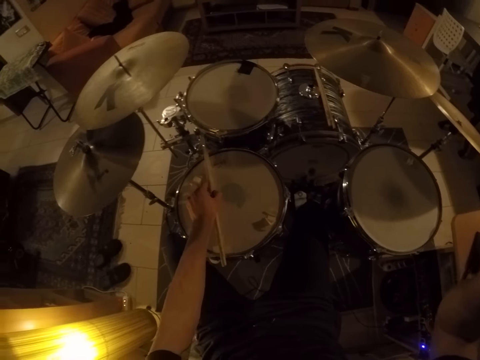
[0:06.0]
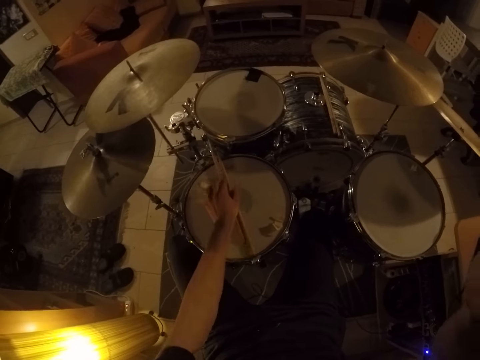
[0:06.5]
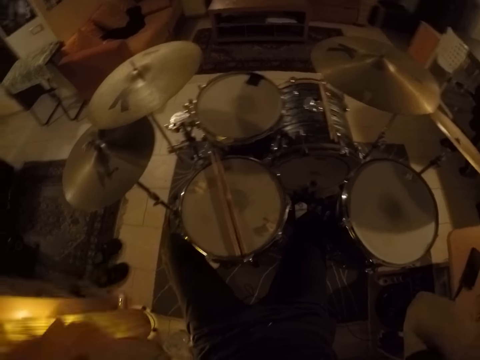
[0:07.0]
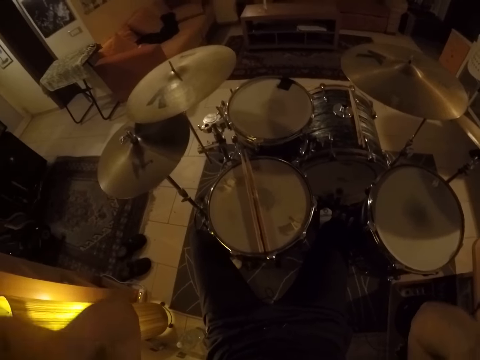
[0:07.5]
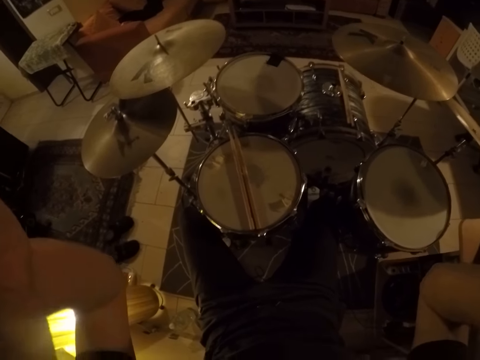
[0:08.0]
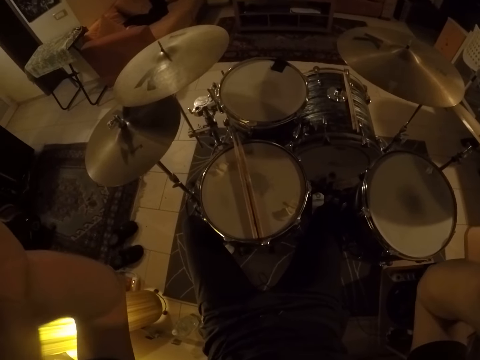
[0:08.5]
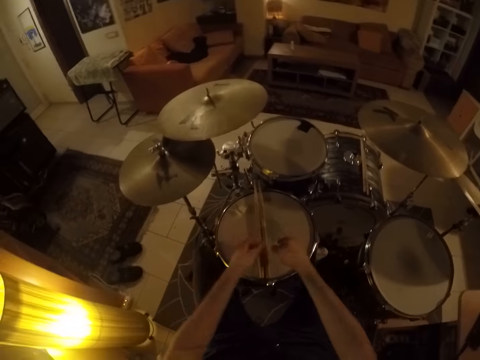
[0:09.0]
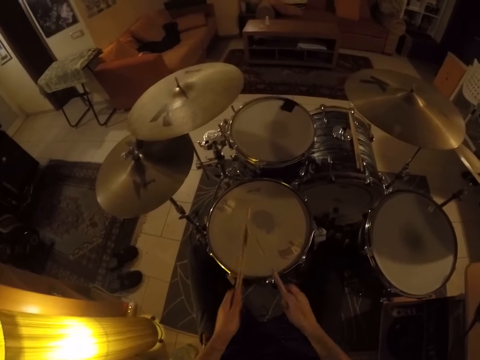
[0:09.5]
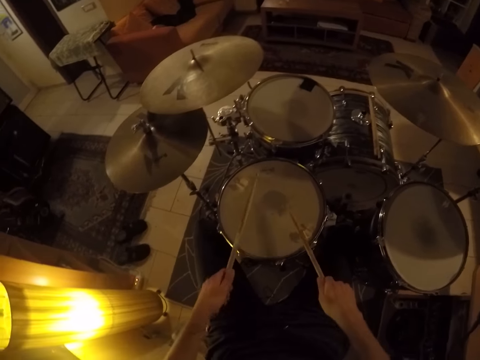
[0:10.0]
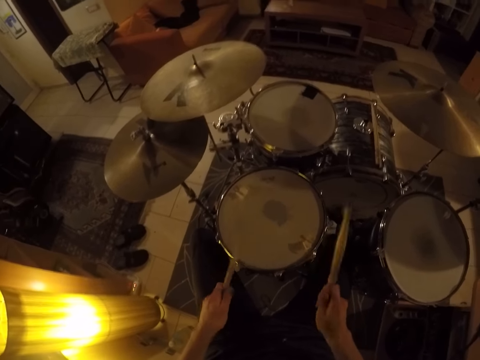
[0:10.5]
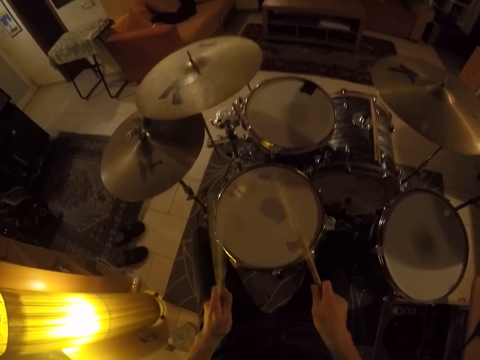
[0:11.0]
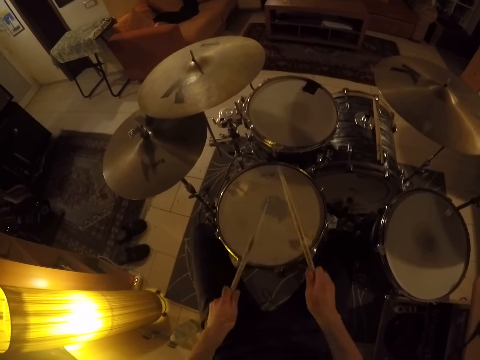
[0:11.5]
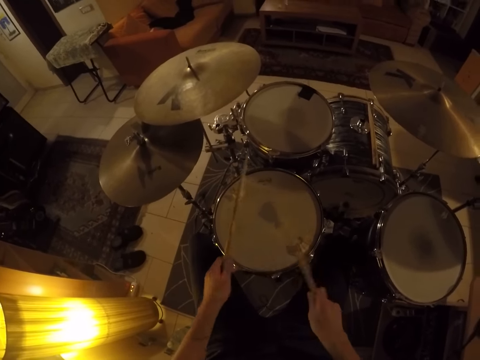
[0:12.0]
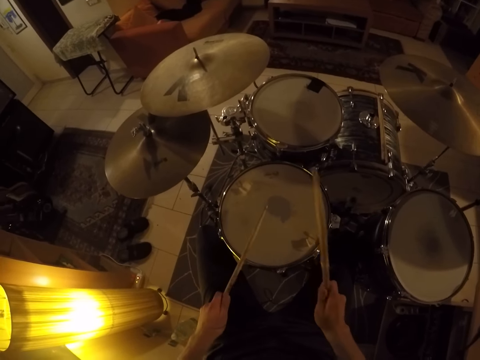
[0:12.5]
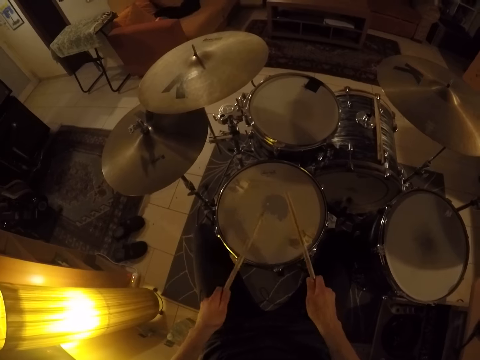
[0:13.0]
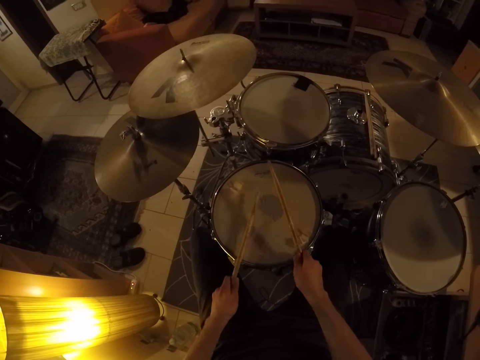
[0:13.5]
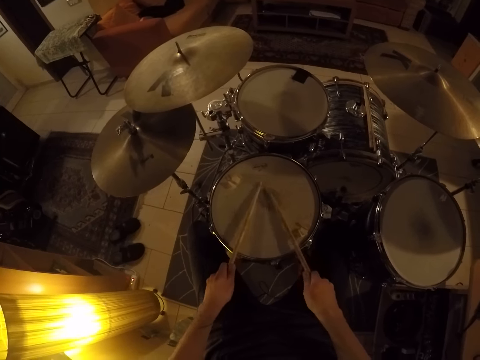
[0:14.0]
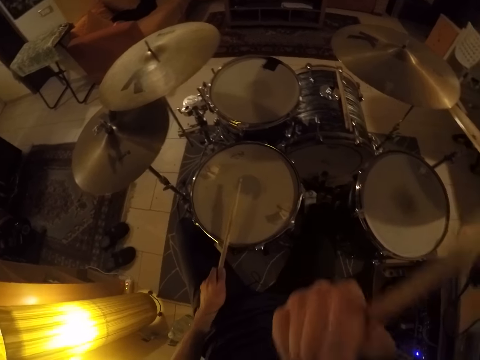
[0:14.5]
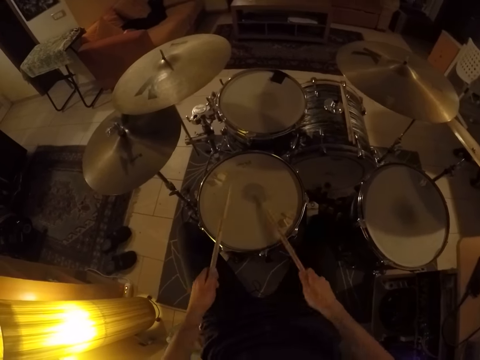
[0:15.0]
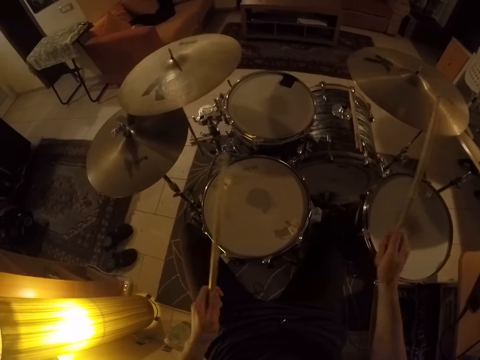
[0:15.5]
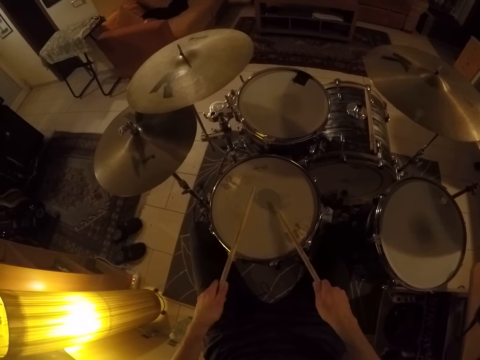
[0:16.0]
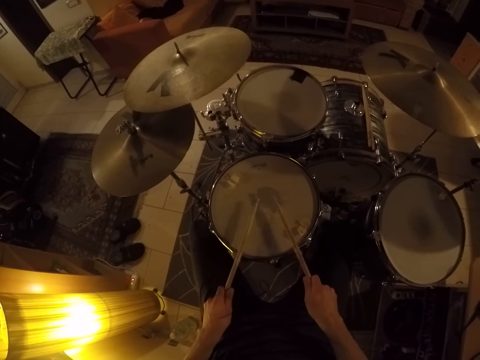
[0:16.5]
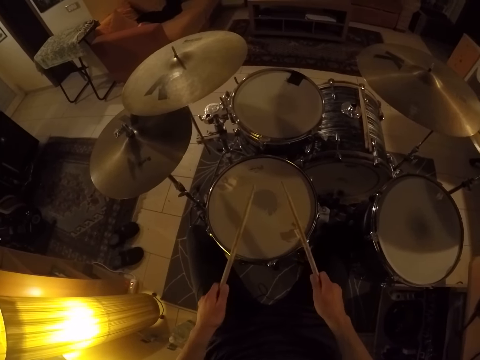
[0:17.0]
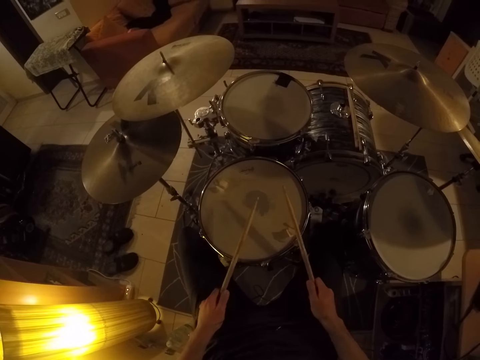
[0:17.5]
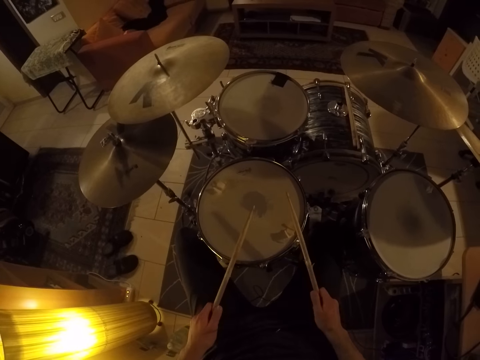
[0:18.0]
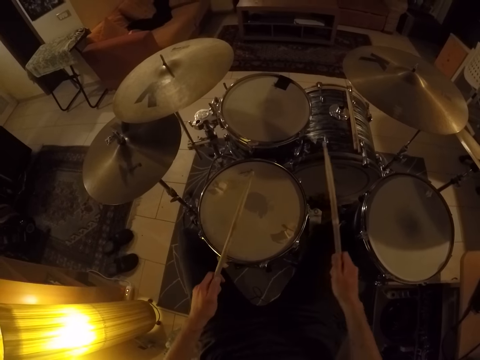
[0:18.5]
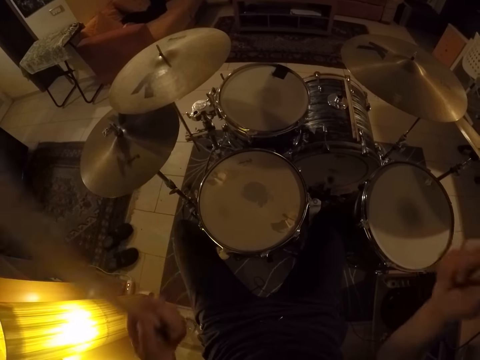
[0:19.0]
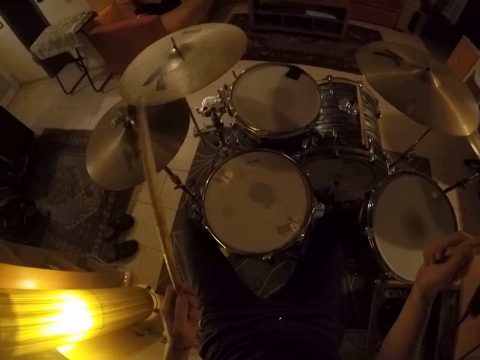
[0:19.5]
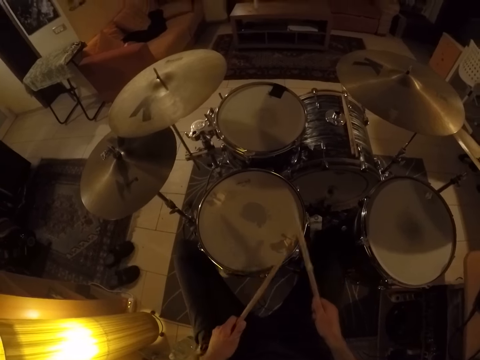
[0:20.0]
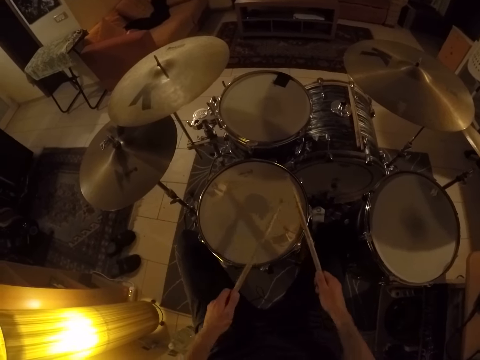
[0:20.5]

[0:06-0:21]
The camera wearer reaches for his headphones with his left hand. He fixes the camera. He takes the drumsticks from the snare drum with both hands. He plays the drum set with the drumsticks in both hands and his feet.

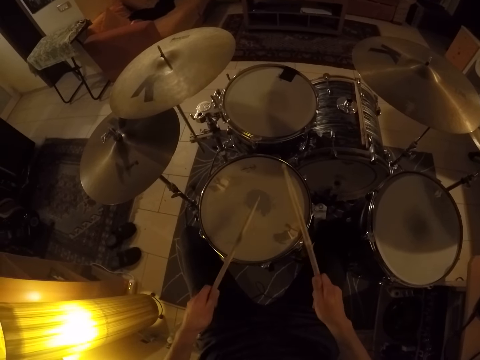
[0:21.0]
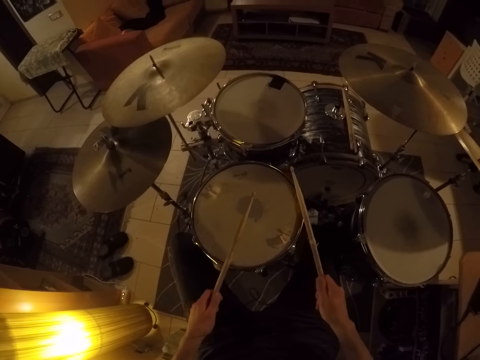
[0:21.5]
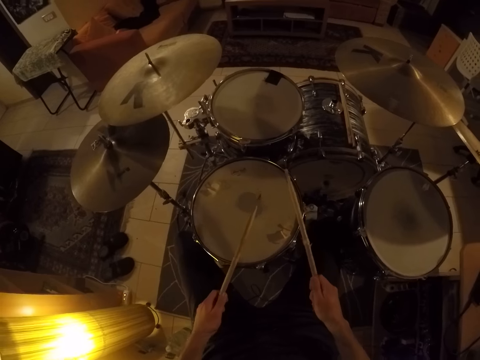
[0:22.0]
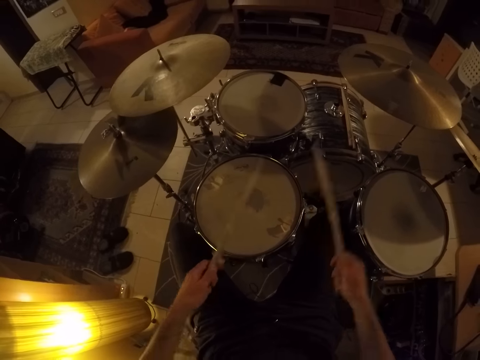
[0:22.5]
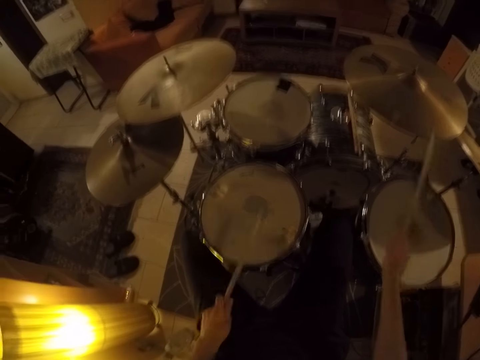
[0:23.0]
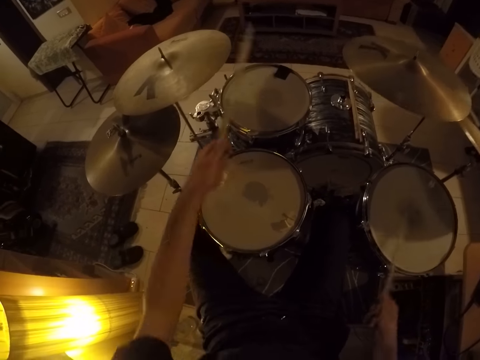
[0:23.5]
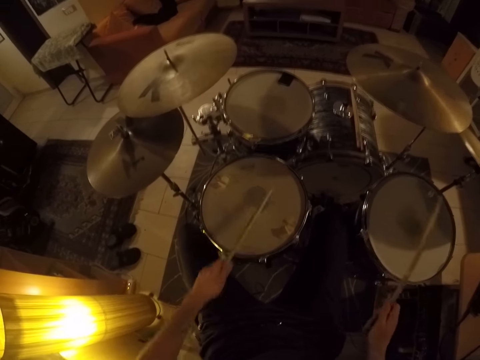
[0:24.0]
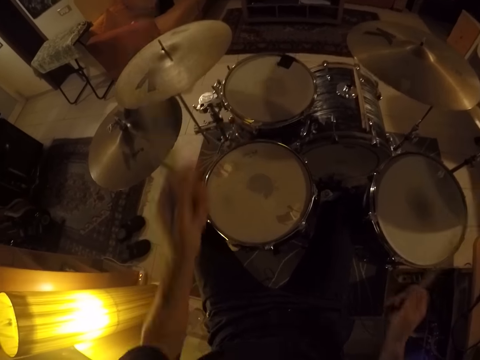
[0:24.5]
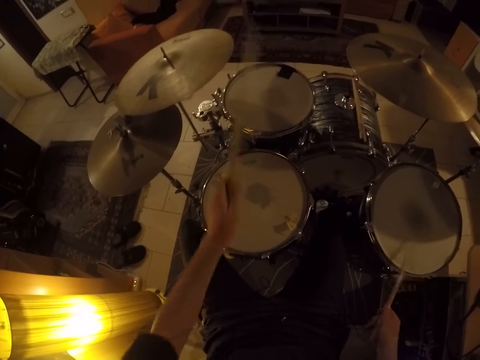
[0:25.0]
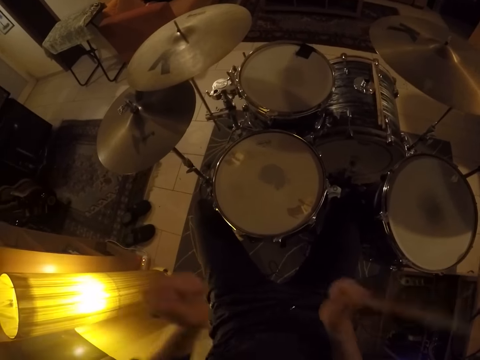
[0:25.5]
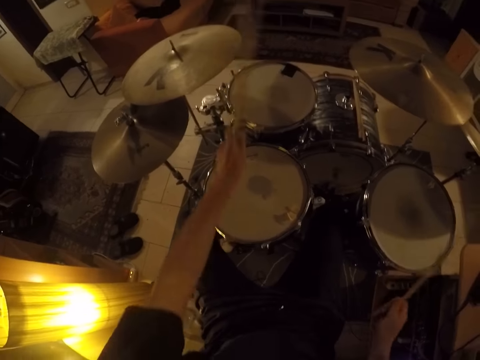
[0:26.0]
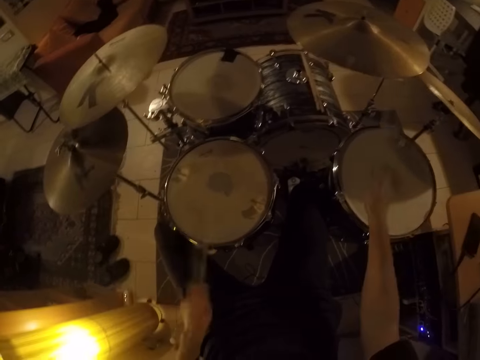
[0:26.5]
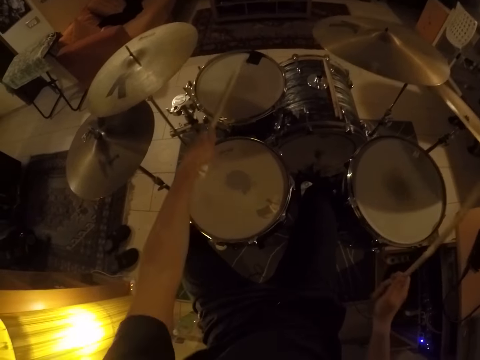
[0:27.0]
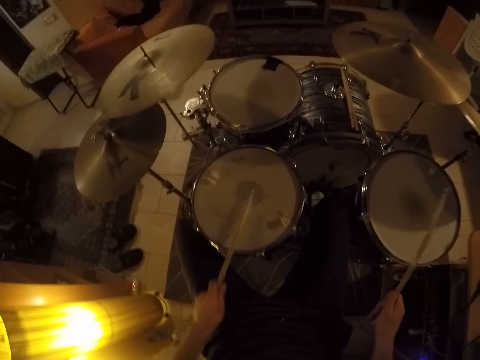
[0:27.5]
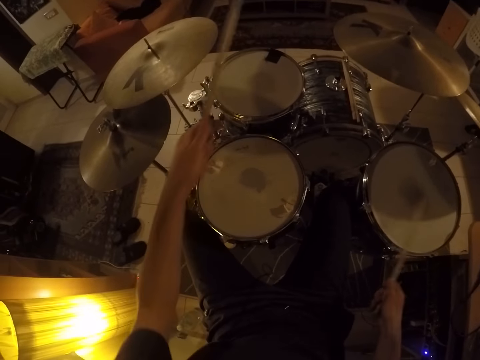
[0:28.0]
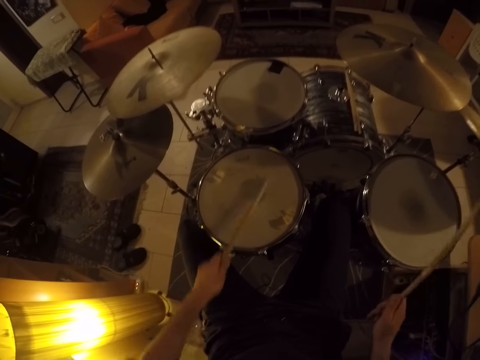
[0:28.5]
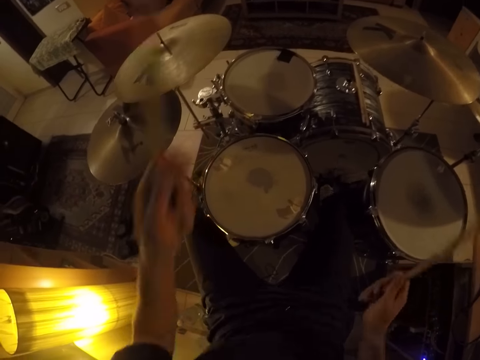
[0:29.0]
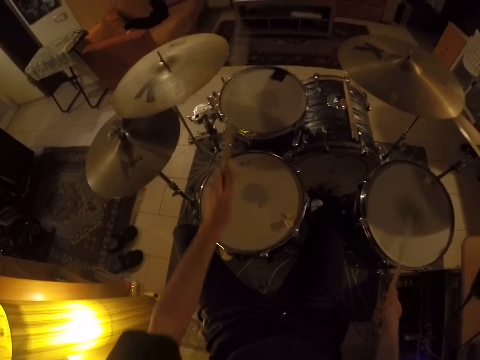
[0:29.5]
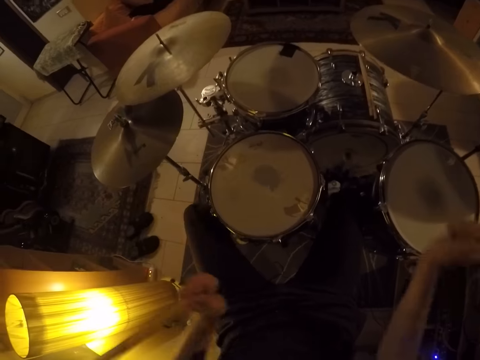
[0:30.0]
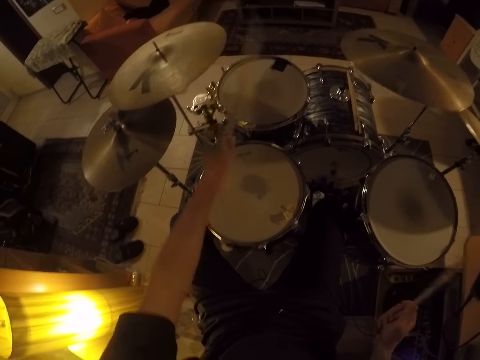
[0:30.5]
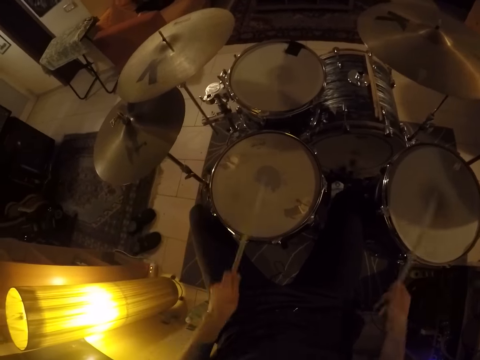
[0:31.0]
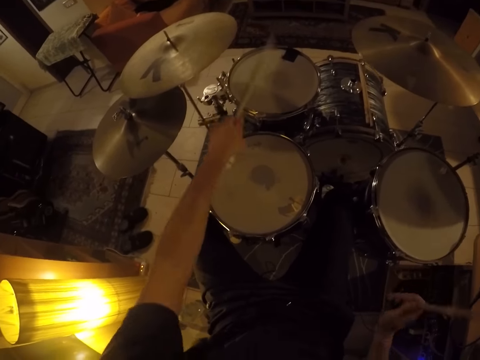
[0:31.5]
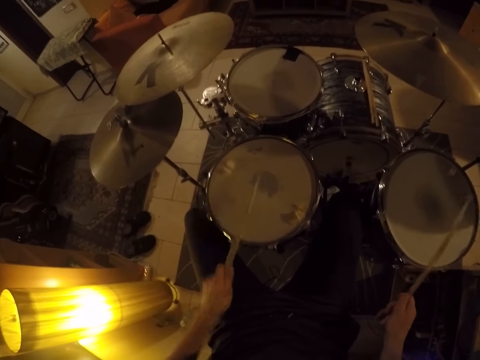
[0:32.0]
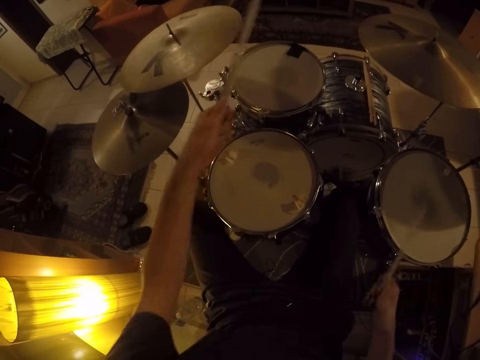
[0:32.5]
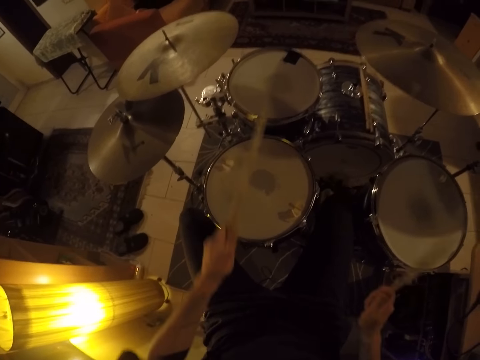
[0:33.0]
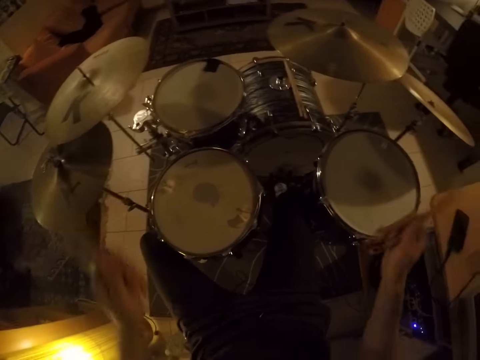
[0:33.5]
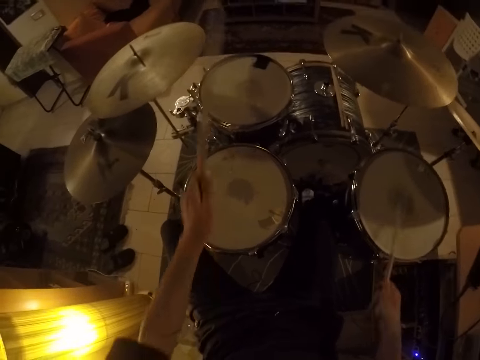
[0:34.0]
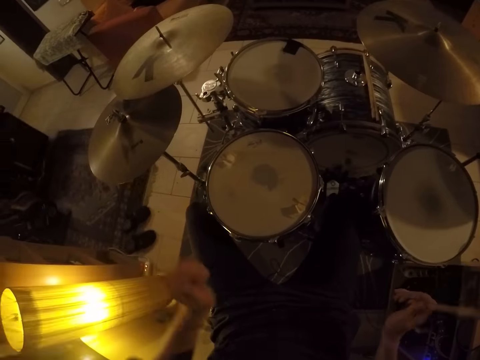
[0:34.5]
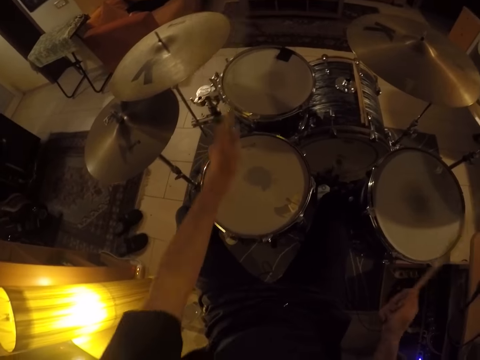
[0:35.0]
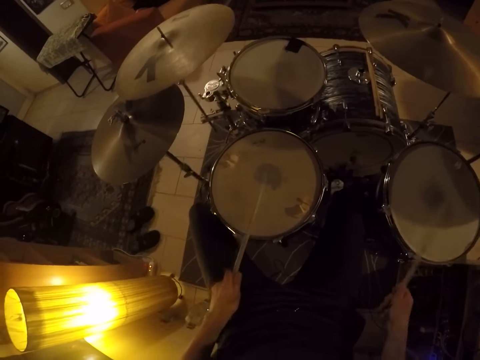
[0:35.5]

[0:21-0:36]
The camera wearer plays the crash cymbal with the drumsticks. They play the crash cymbal with the drumsticks again.
